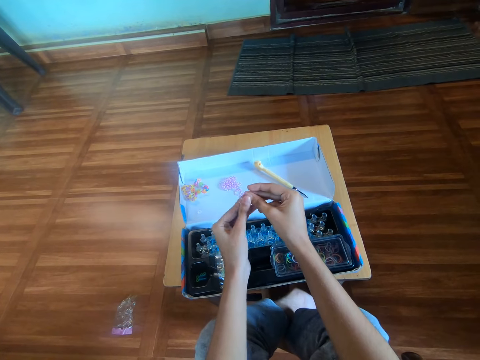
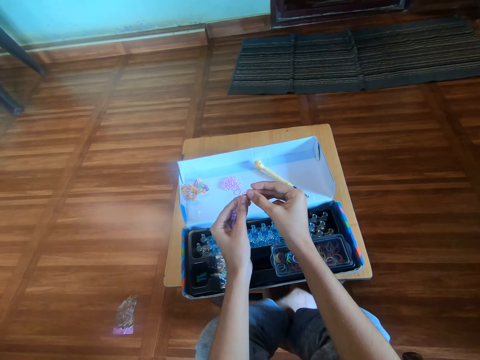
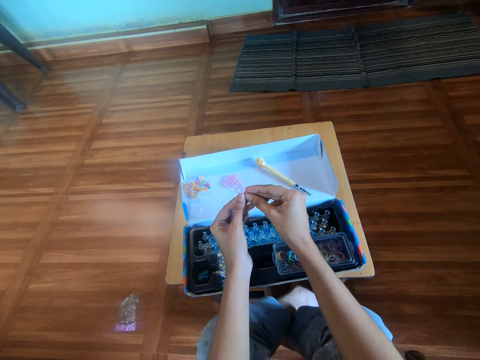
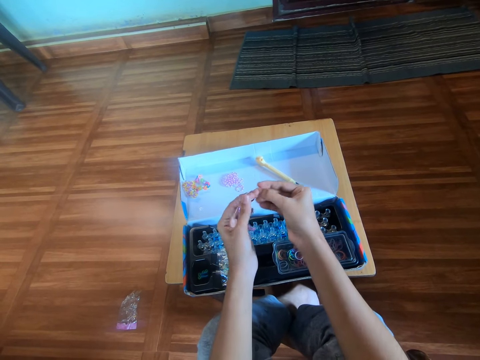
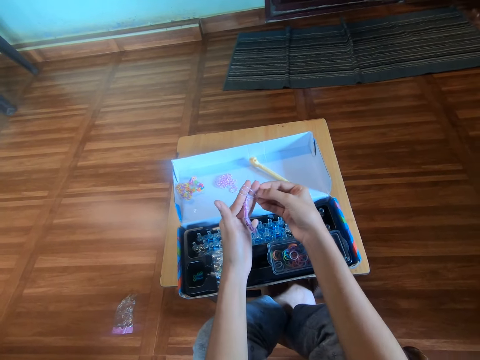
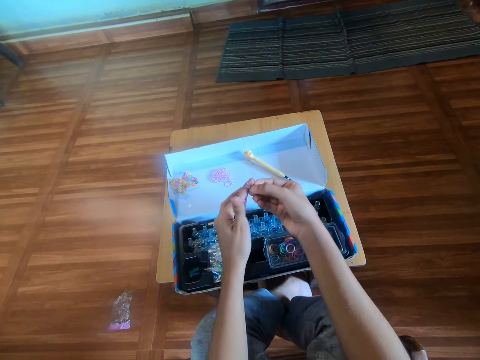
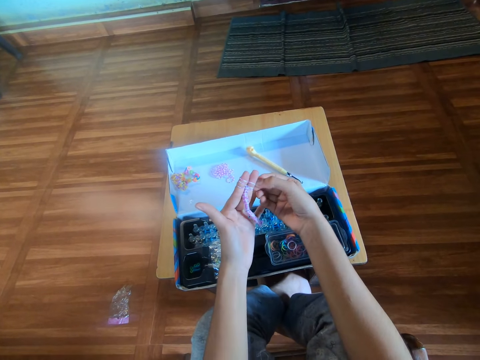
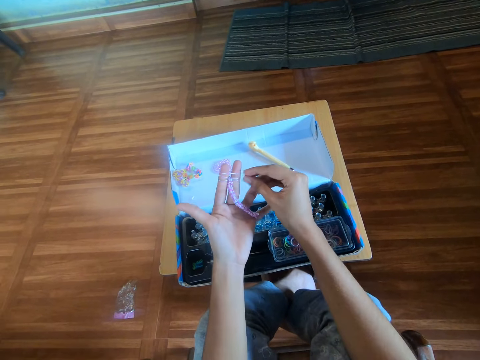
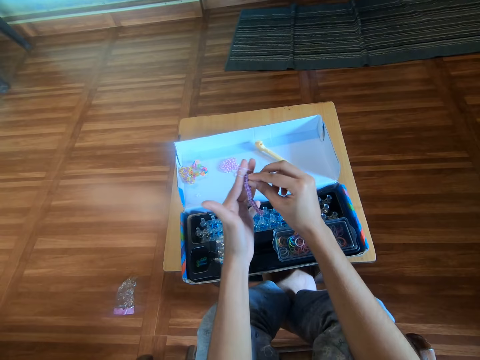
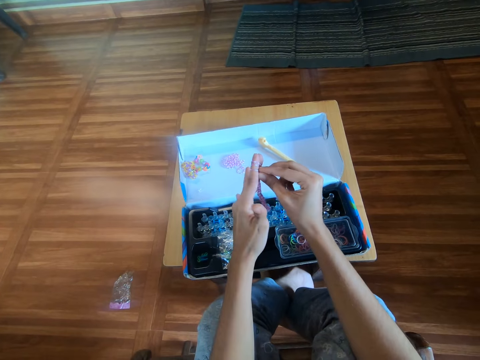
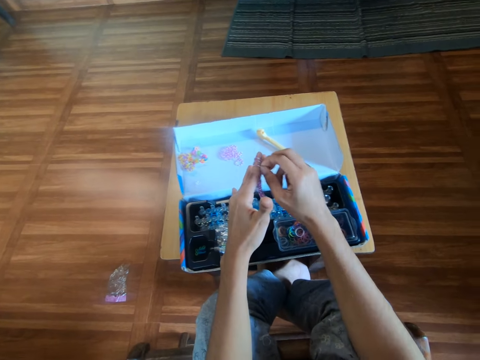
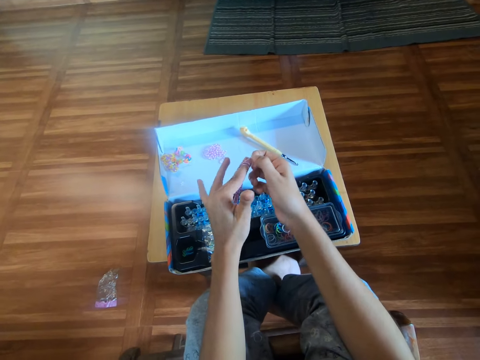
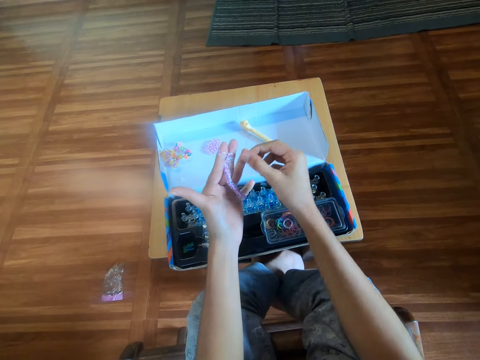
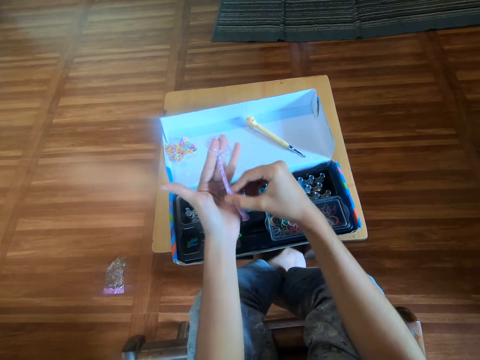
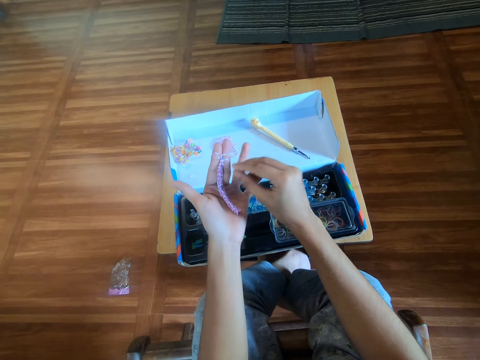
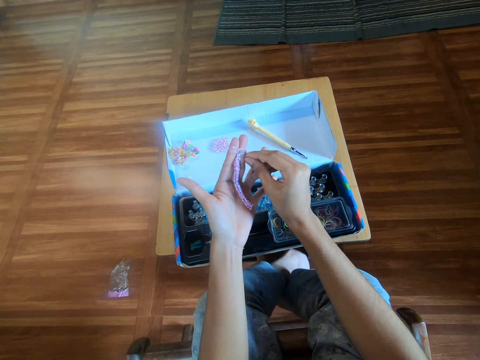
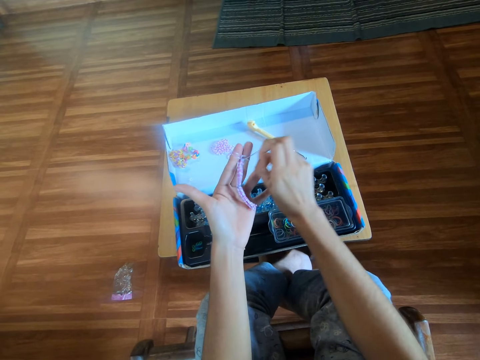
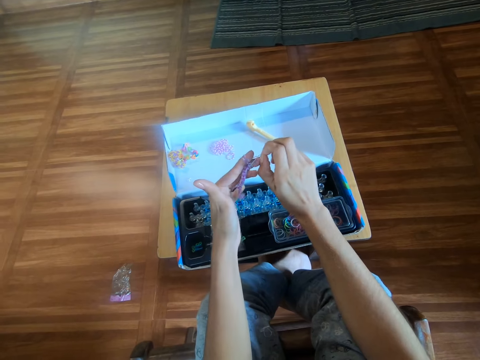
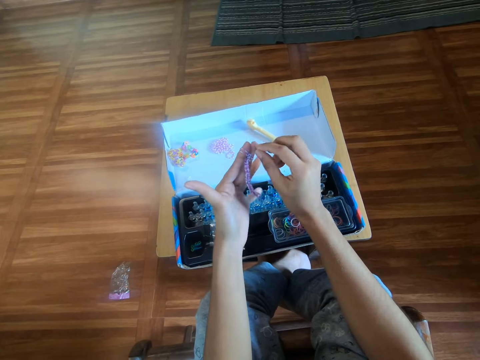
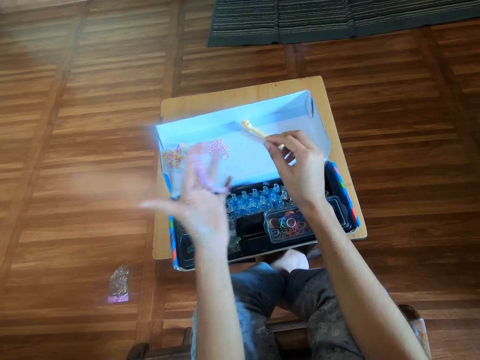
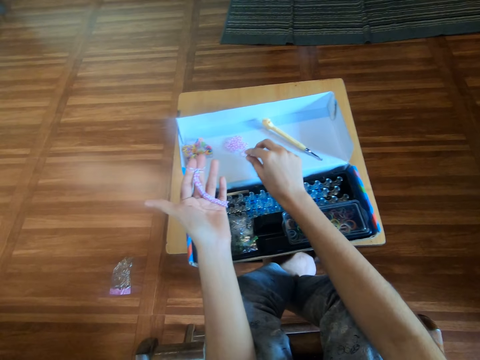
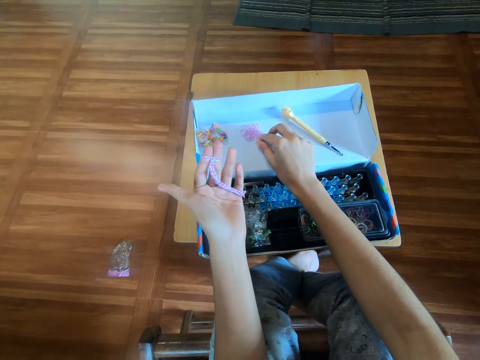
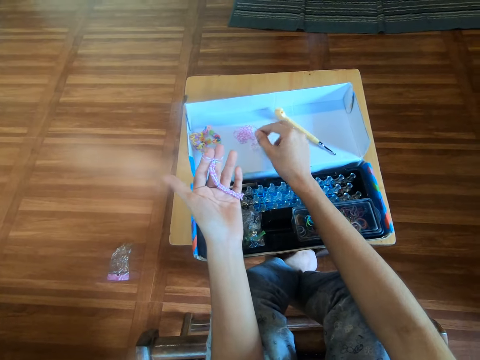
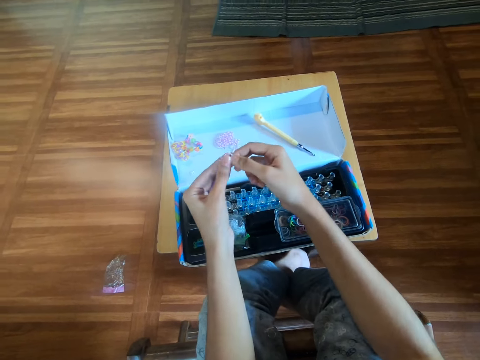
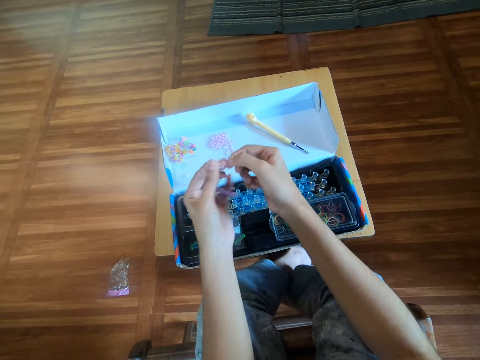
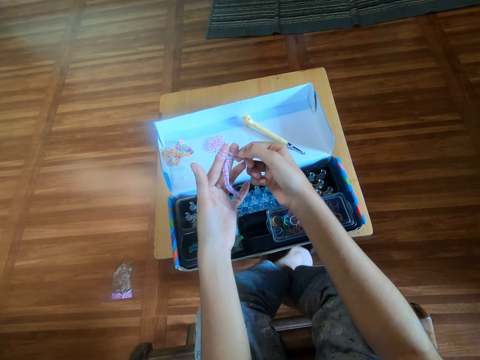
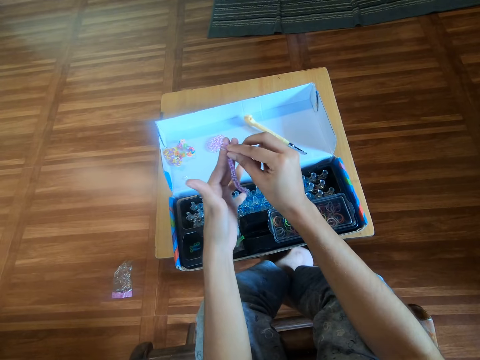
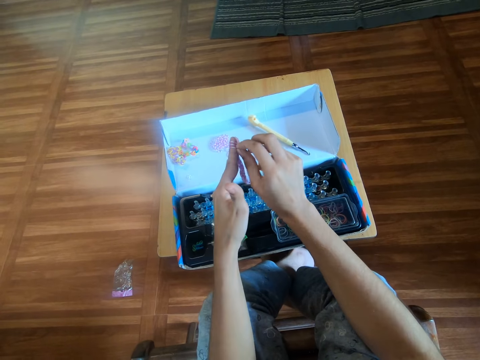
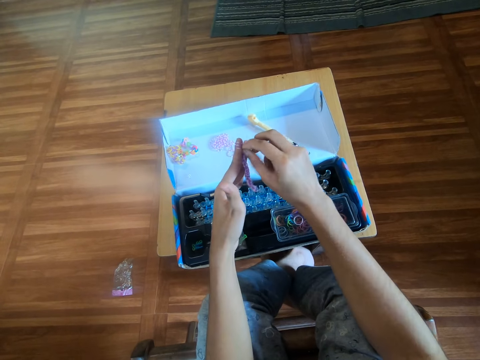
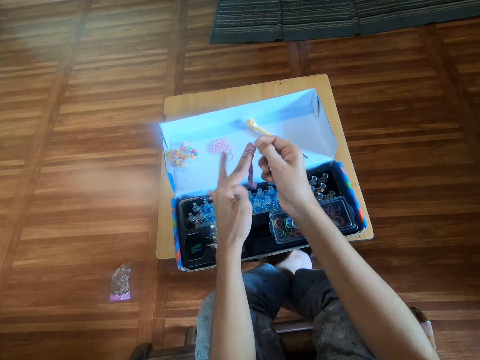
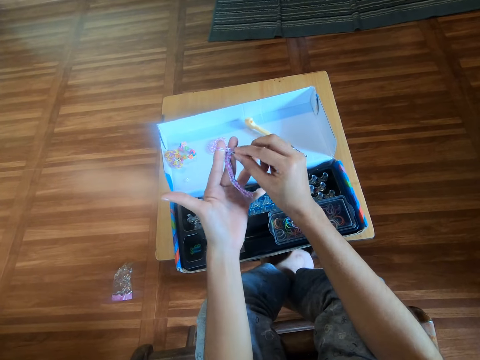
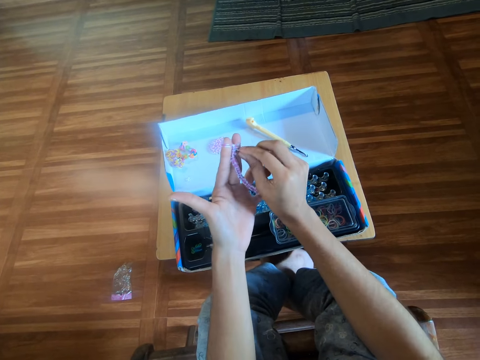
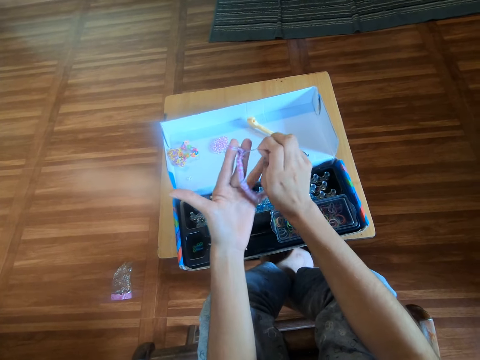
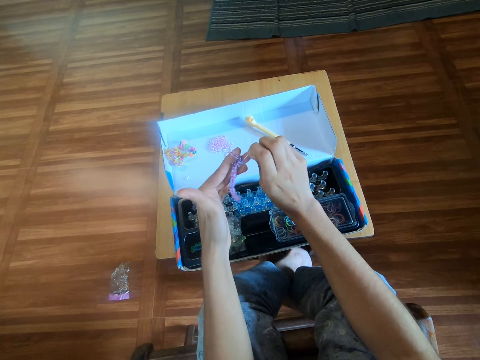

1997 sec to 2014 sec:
The camera wearer puts the third loom band in her left fingers with her right hand. She twists the mini rubber bands in her left fingers in her right hand. She pulls the first loom band in her left hand with her right hand. She twists the mini rubber bands in her left fingers in her right hand. She picks up another mini rubber band from the box with her right hand. She passes the rubber band to the left hand. She puts a fourth mini rubber band in her left fingers with her right hand. She twists the mini rubber bands in her left fingers in her right hand. She weaves the rubber bracelet. She twists the mini rubber bands in her left fingers in her right hand again.

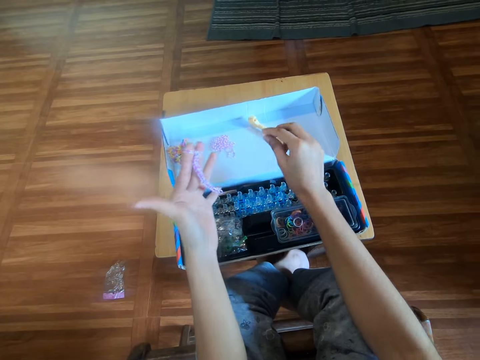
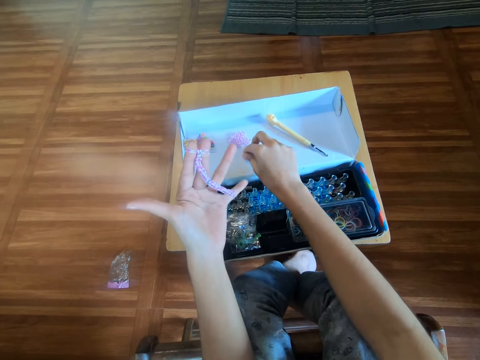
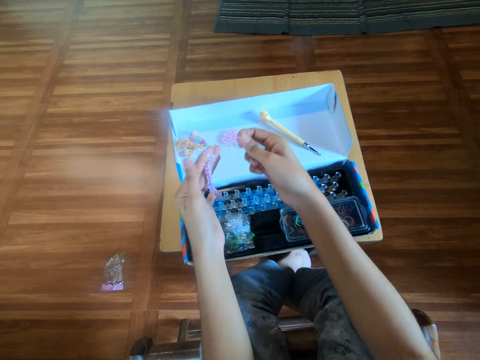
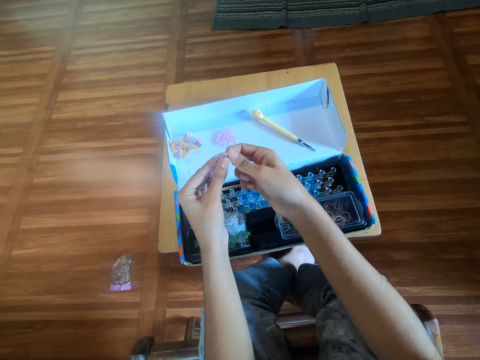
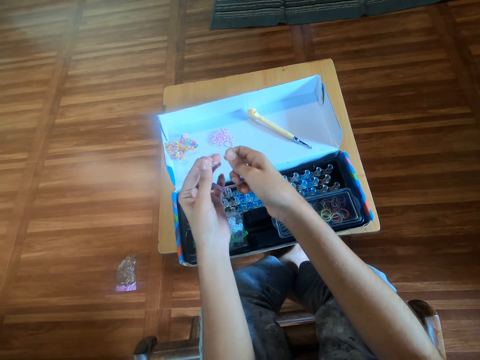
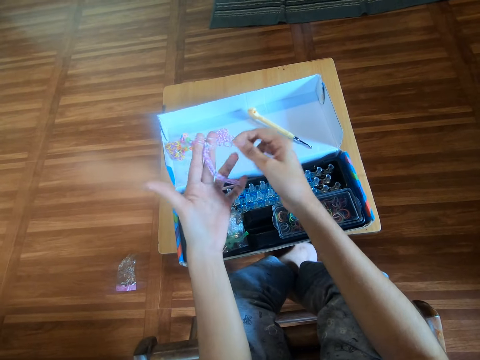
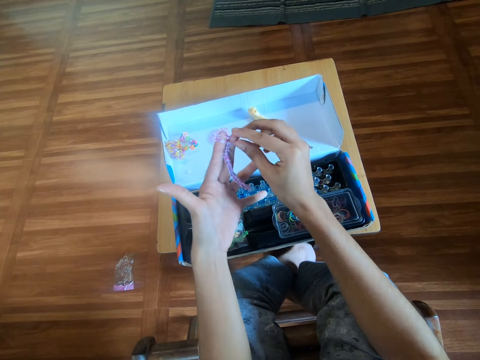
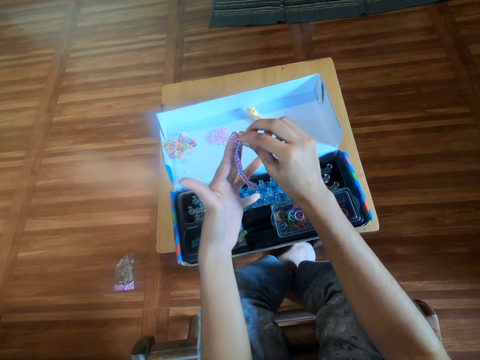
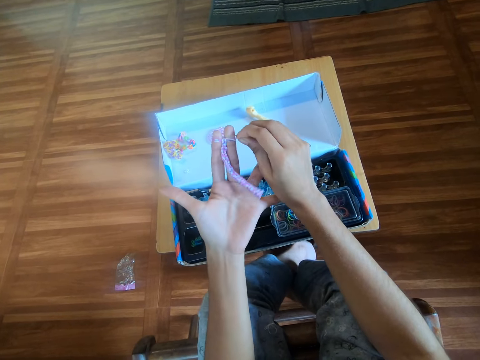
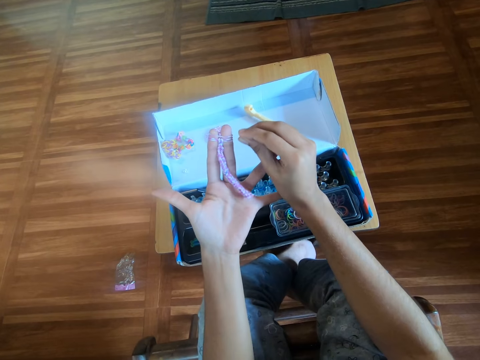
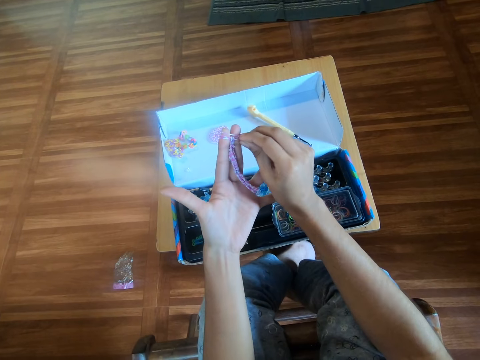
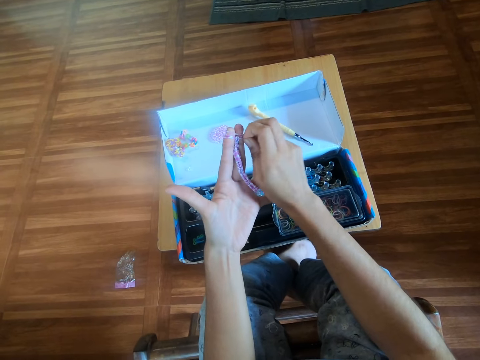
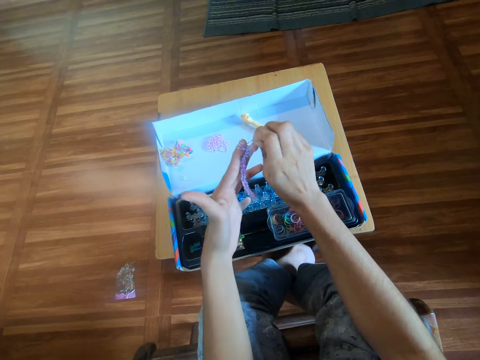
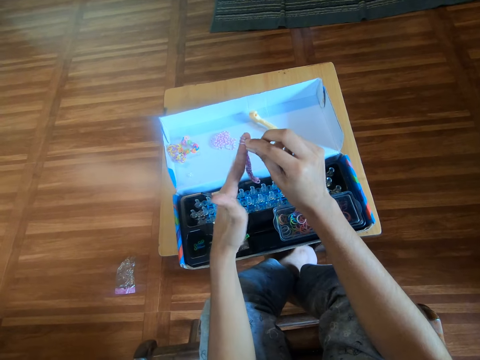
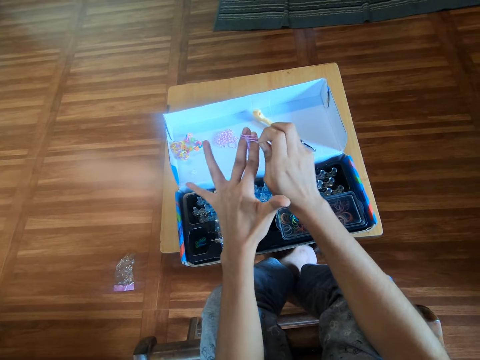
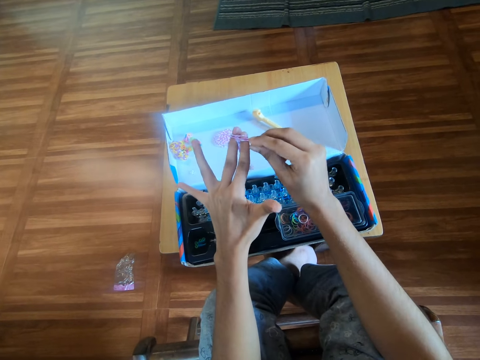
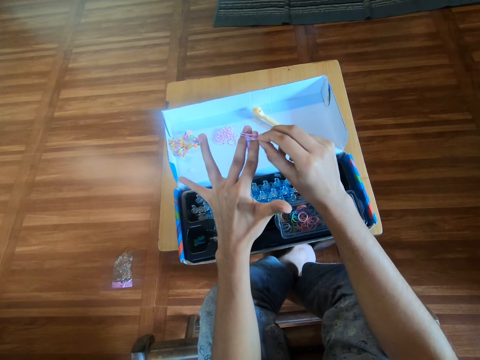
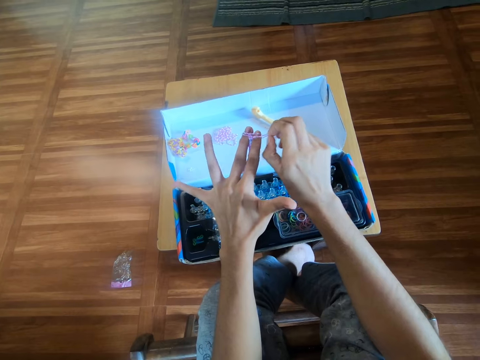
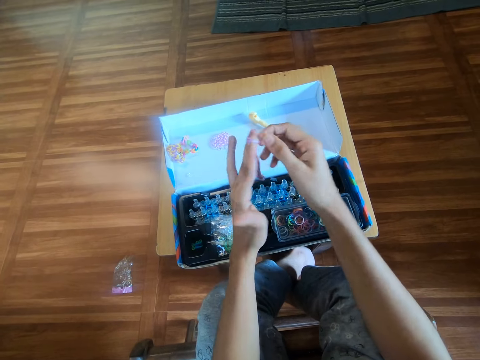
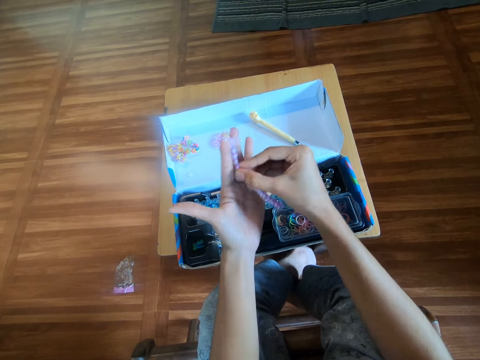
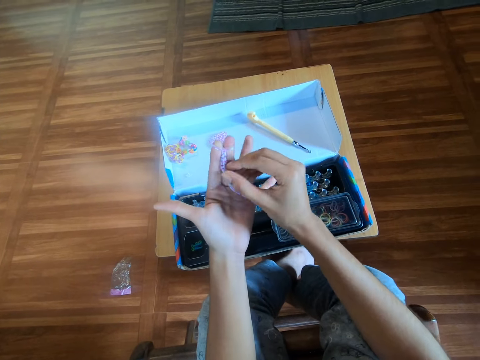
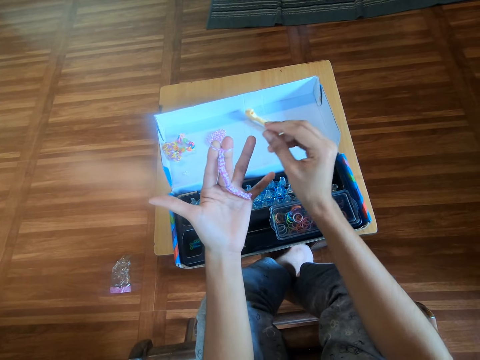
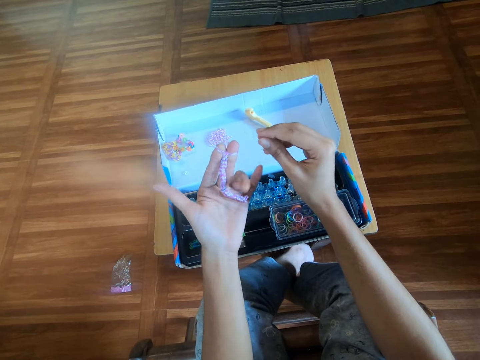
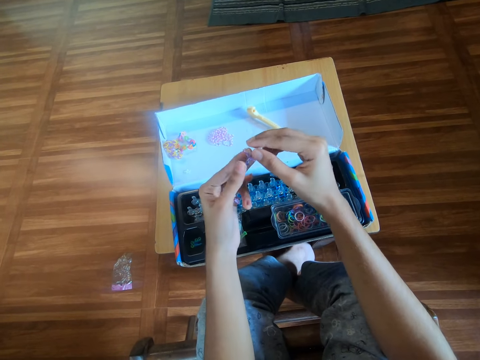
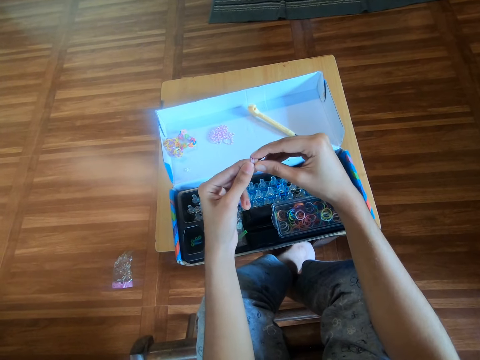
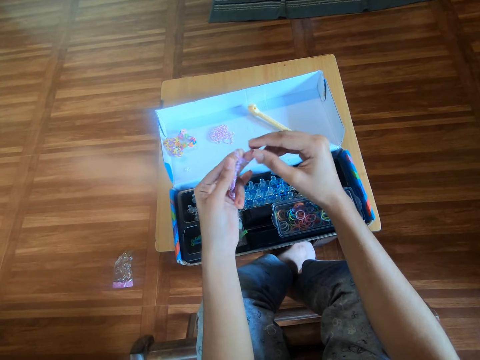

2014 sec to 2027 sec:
The camera wearer picks up another mini rubber band from the box with her right hand. She puts a fifth mini rubber band in her left fingers with her right hand. She weaves the rubber bracelet. She twists the mini rubber bands in her left fingers in her right hand. She pulls the rubber bracelet.
